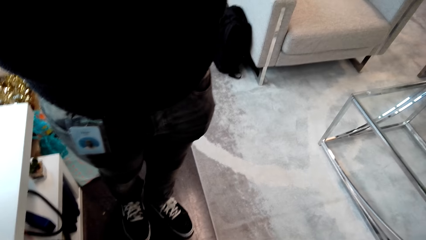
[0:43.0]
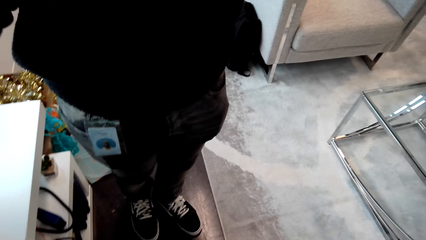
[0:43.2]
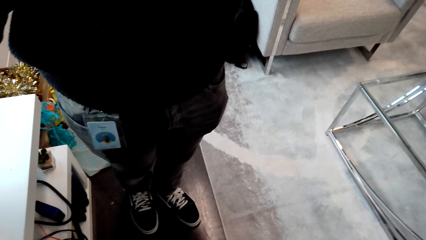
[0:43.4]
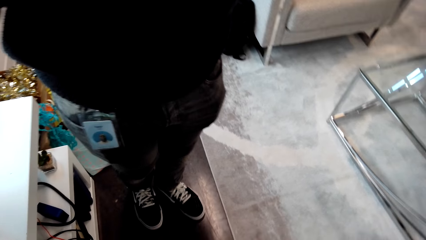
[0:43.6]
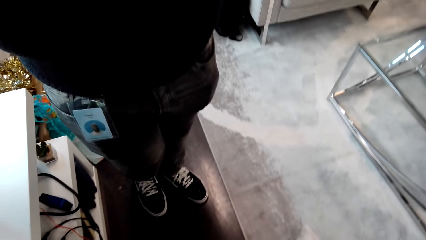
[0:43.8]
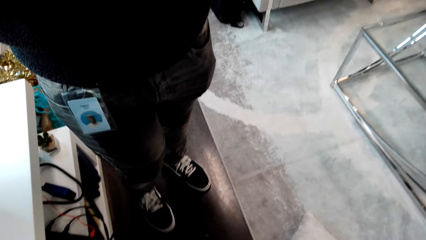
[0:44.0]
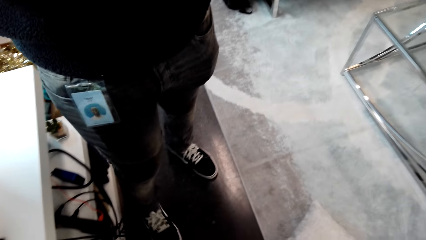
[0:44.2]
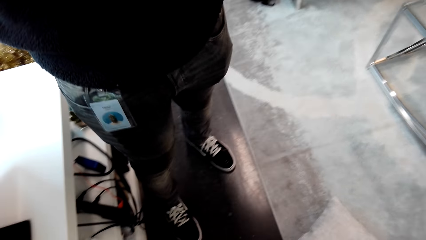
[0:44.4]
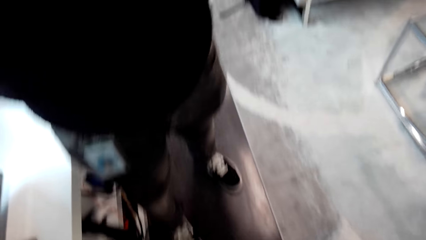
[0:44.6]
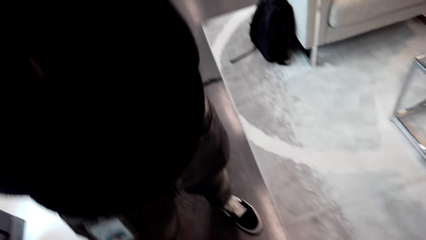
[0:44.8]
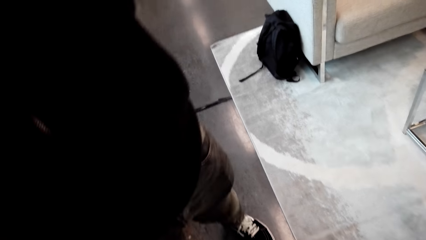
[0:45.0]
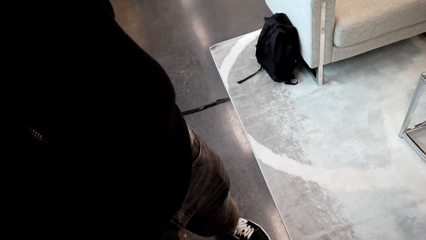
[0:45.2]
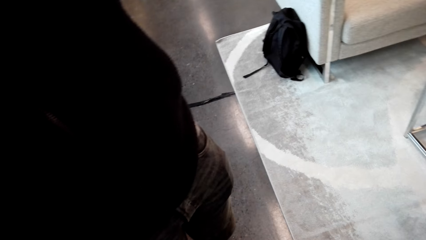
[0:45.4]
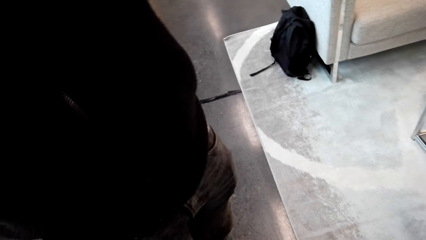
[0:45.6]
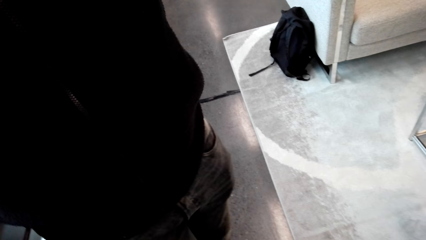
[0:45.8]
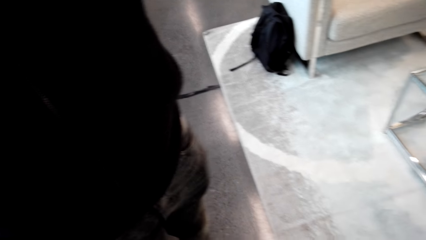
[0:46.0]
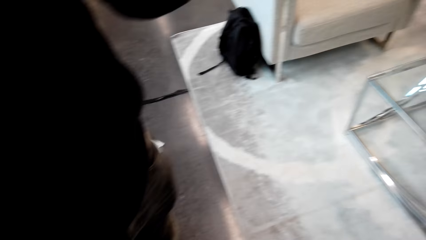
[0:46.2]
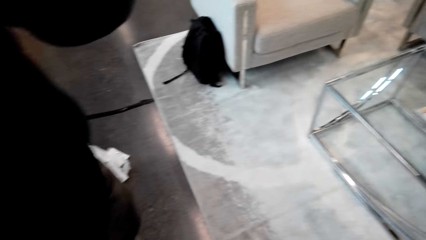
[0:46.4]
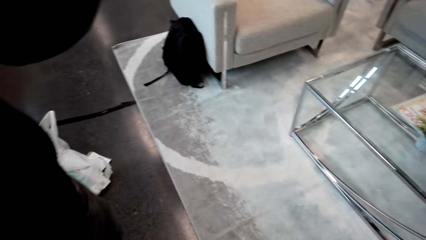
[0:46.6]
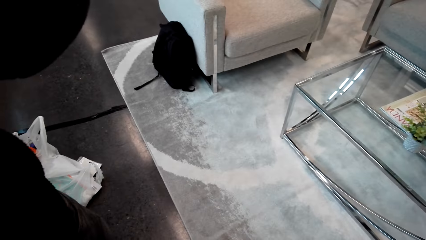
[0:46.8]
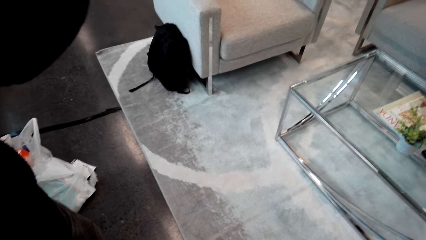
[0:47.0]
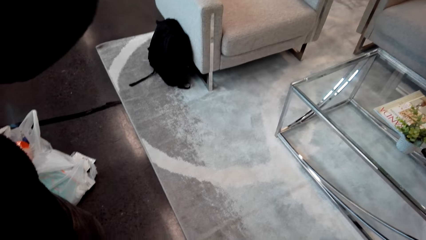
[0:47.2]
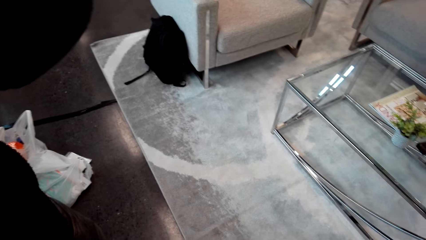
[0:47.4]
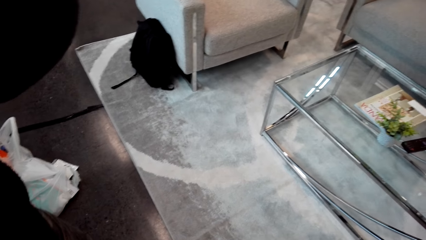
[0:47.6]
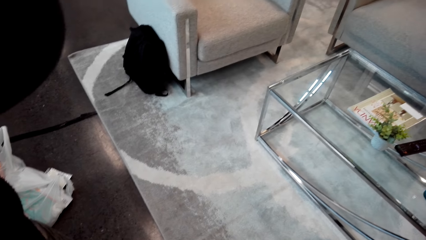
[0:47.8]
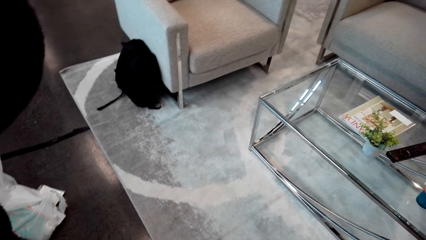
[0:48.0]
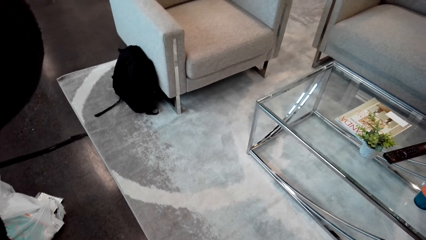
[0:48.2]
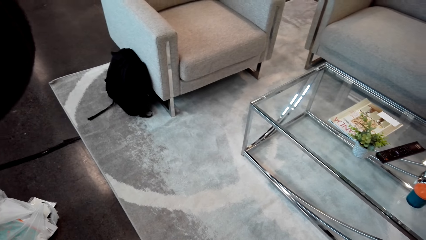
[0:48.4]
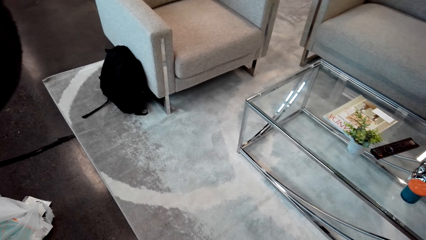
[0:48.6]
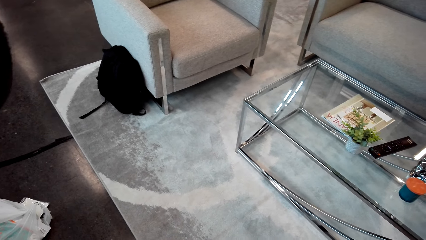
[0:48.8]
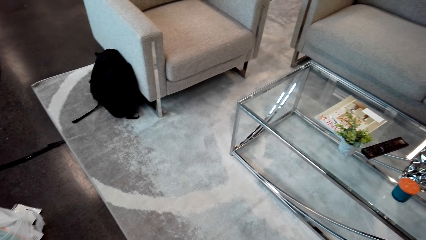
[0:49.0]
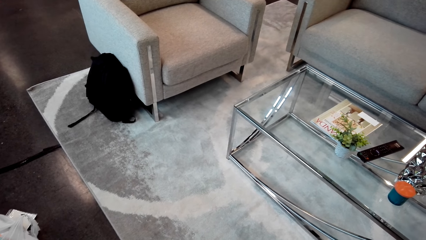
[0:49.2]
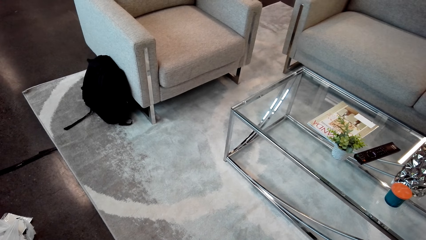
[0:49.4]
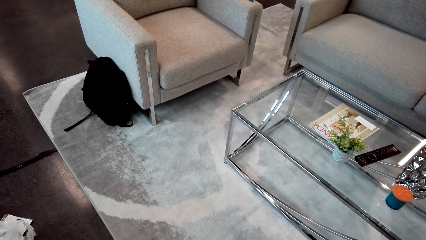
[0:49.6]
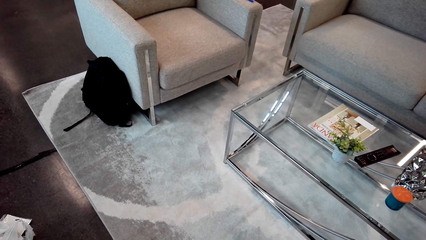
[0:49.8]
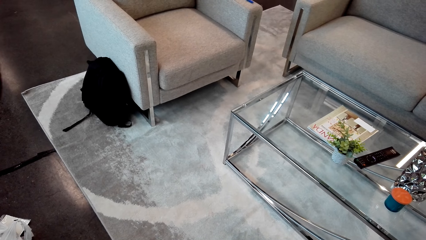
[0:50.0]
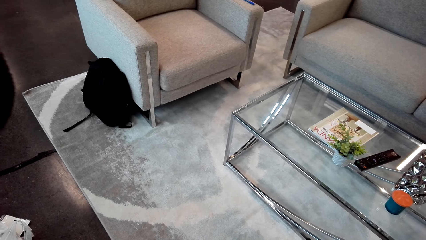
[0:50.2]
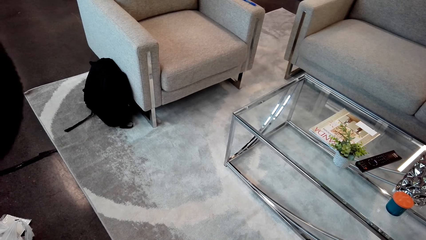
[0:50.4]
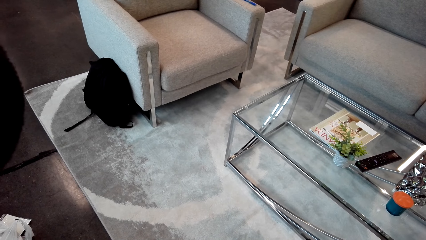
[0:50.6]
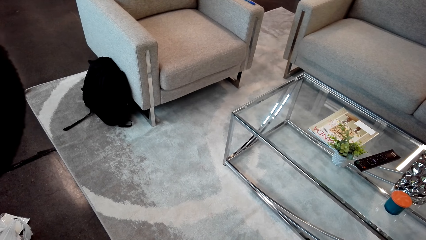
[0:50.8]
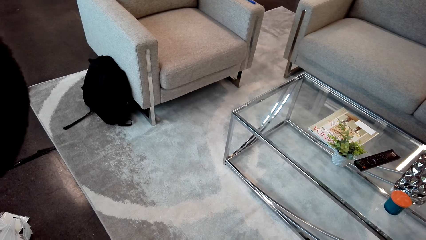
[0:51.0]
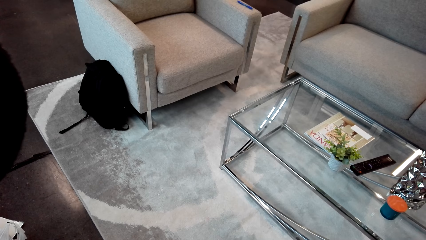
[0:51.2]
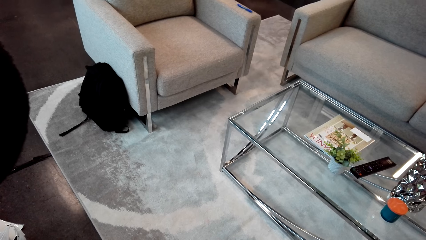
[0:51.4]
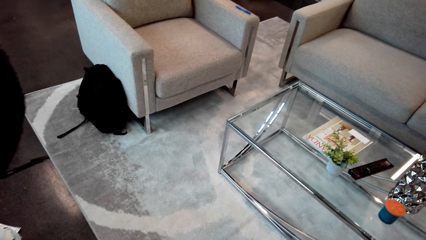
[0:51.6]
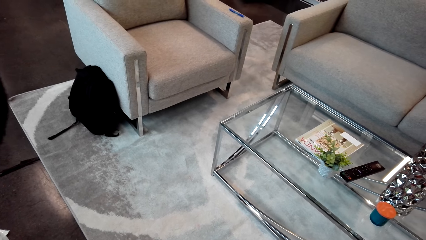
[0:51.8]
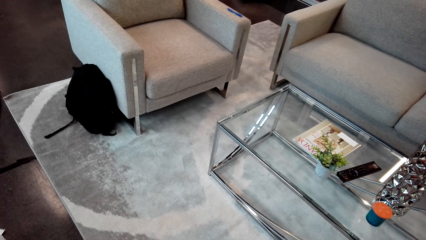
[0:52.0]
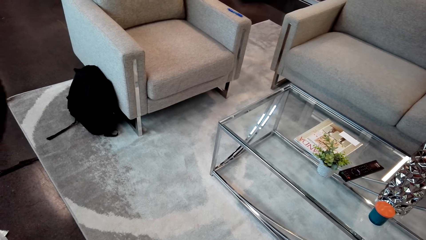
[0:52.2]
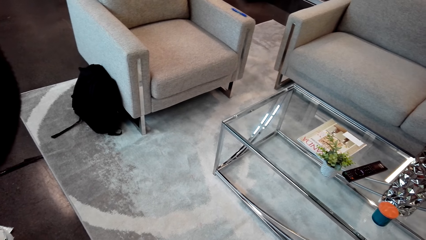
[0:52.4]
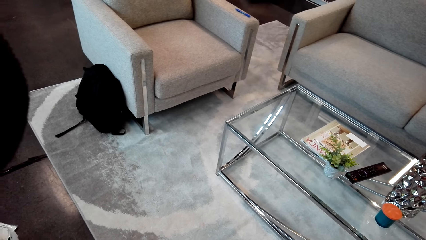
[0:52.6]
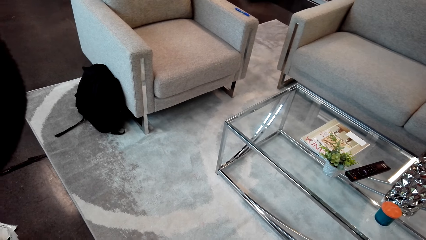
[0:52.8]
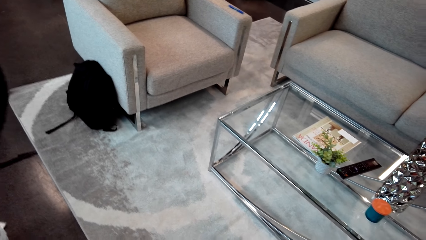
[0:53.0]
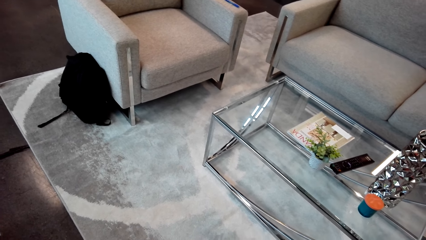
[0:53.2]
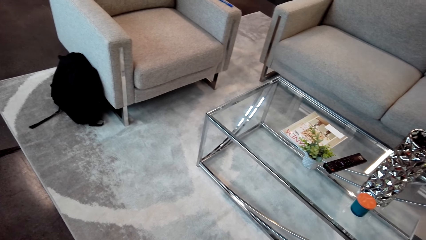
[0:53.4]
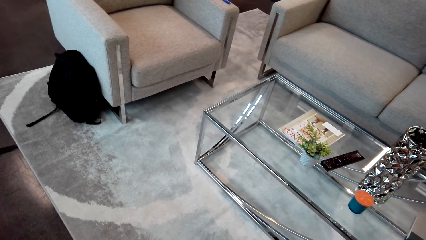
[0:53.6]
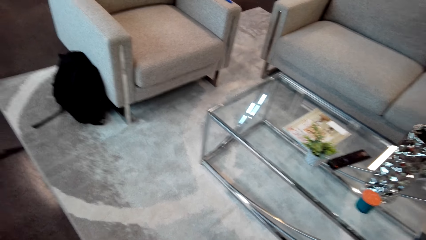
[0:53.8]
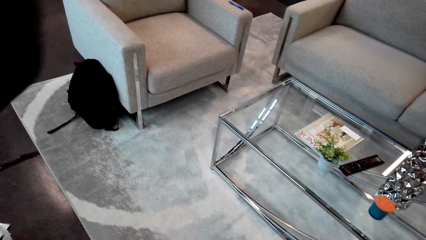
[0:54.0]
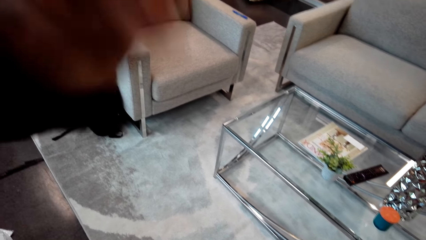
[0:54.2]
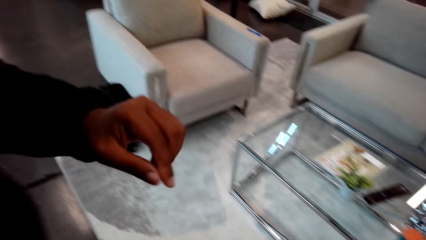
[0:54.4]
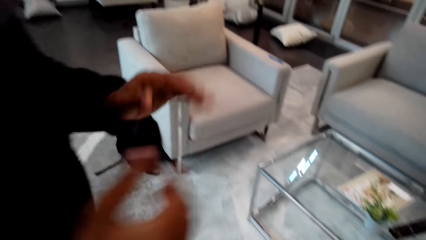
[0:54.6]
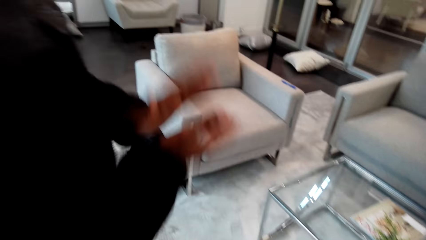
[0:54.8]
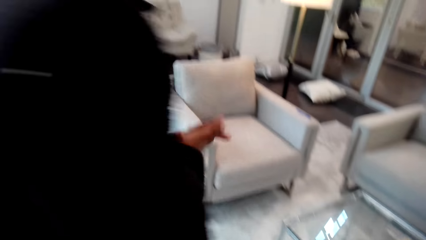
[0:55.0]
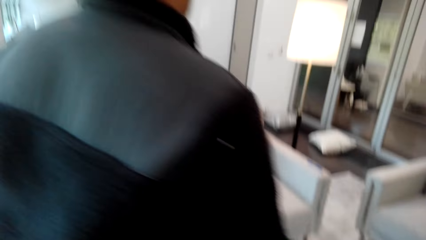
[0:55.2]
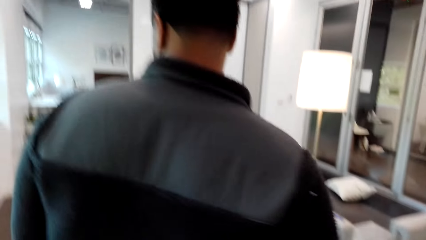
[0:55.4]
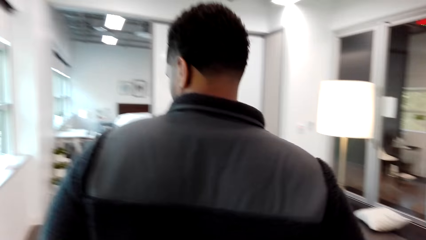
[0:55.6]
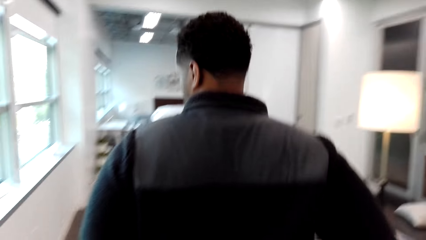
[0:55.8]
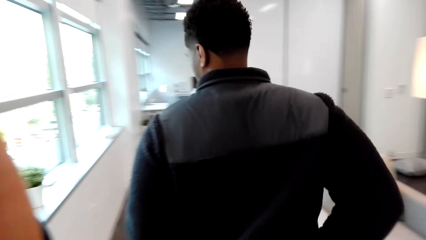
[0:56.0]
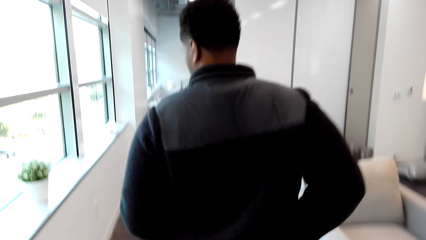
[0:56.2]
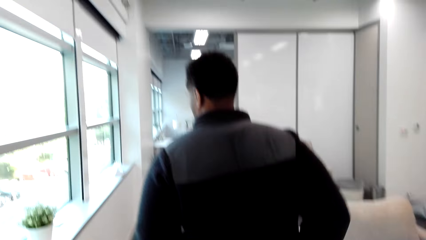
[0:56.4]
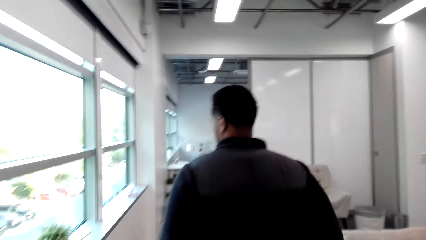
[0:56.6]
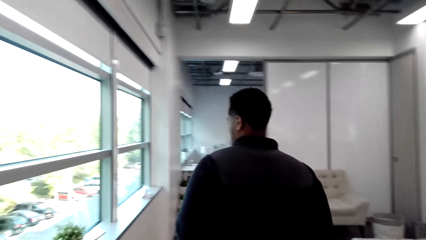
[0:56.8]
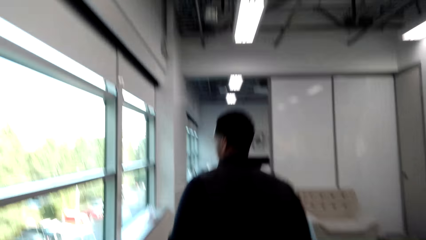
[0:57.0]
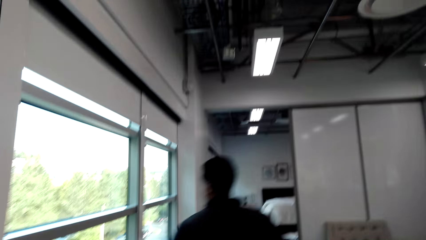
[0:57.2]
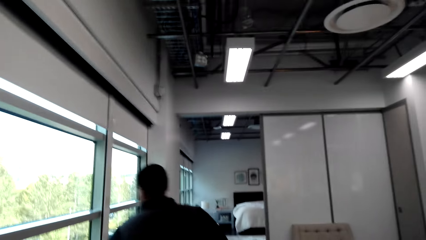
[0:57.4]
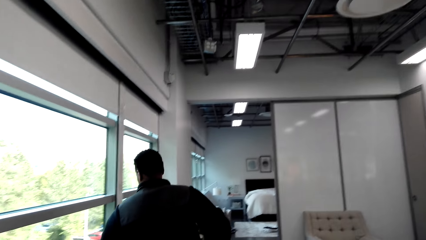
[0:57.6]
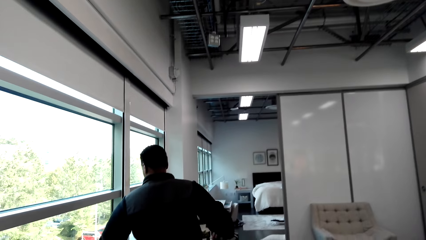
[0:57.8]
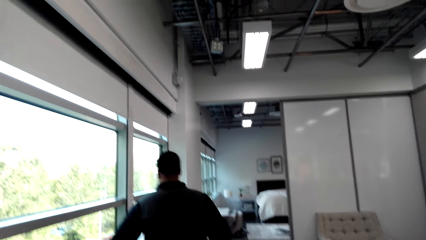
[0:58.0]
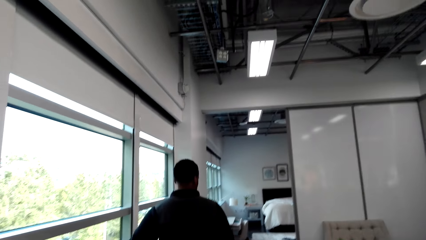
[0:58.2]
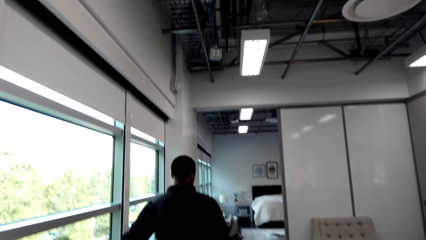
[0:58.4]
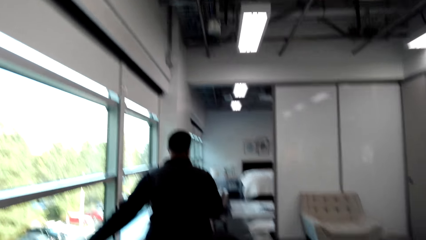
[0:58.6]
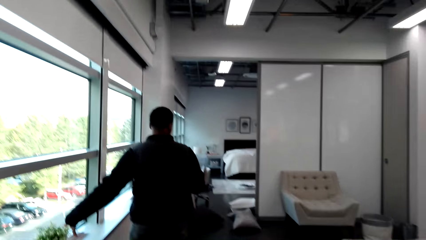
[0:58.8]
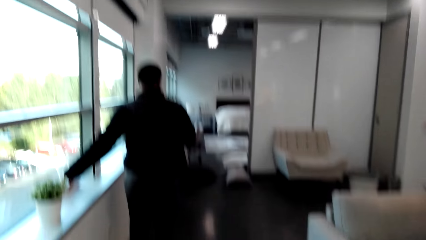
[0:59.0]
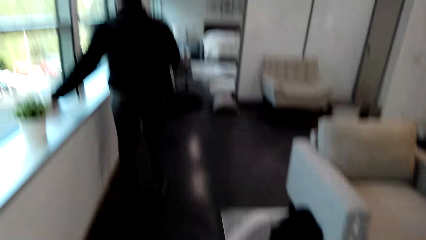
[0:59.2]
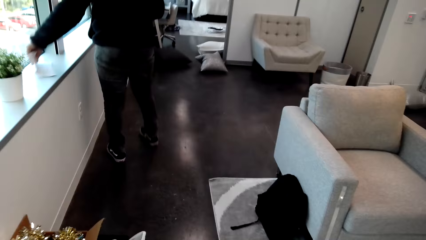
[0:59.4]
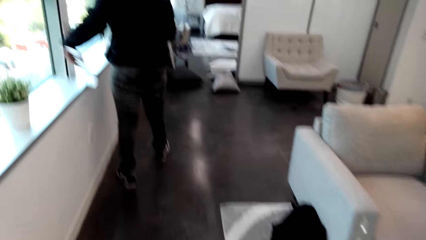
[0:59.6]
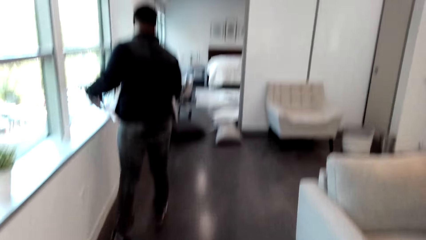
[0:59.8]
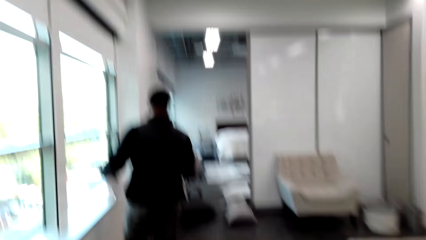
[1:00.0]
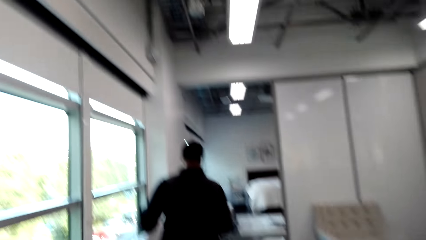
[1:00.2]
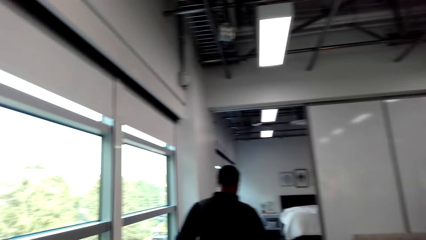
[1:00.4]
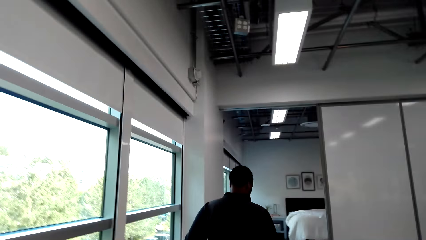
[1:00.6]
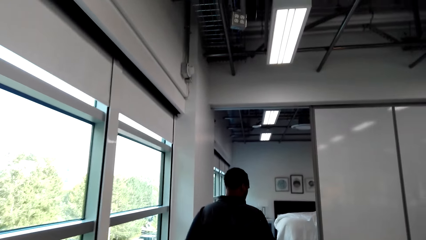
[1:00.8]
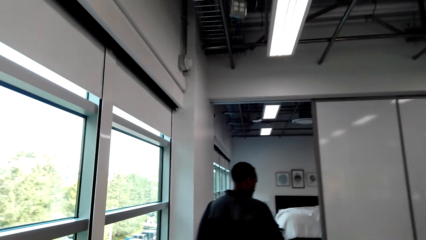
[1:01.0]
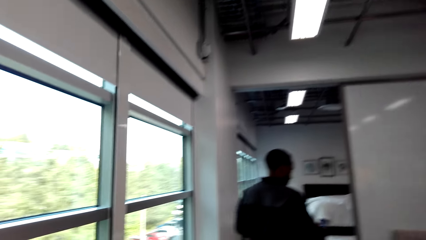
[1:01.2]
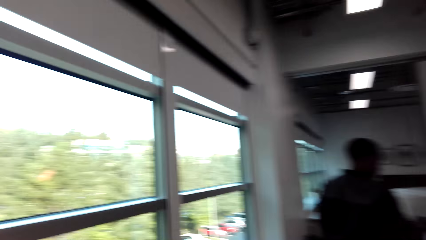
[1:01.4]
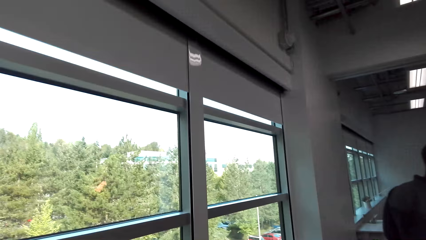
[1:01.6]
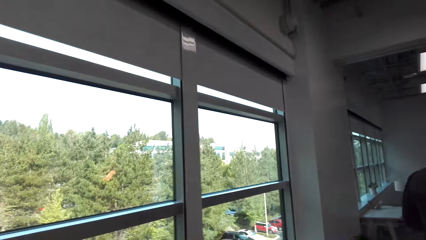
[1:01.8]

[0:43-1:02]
A man claps hands and walks. The man picks a paper from the window and walks.
